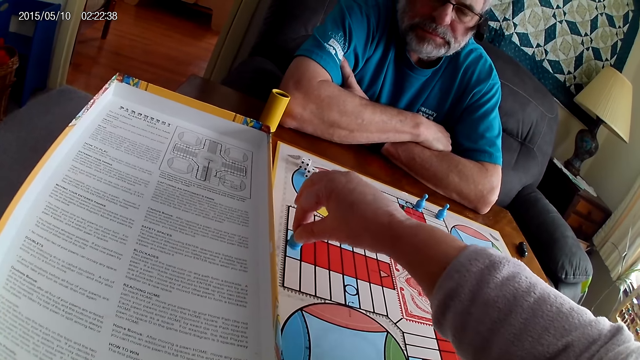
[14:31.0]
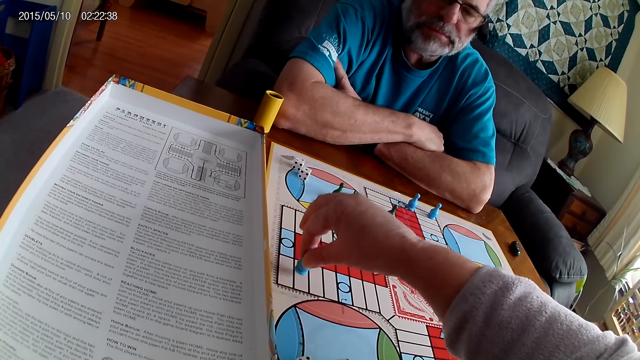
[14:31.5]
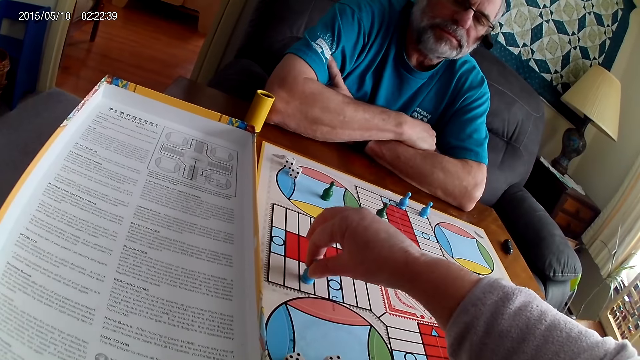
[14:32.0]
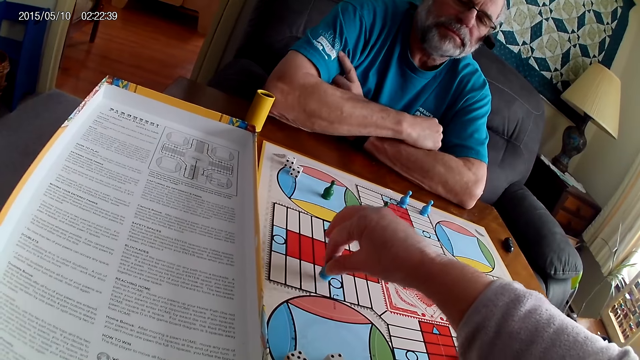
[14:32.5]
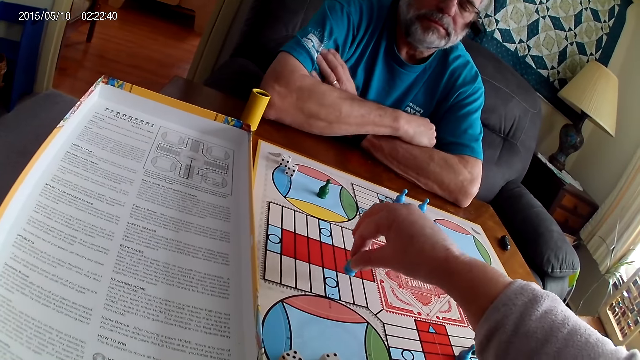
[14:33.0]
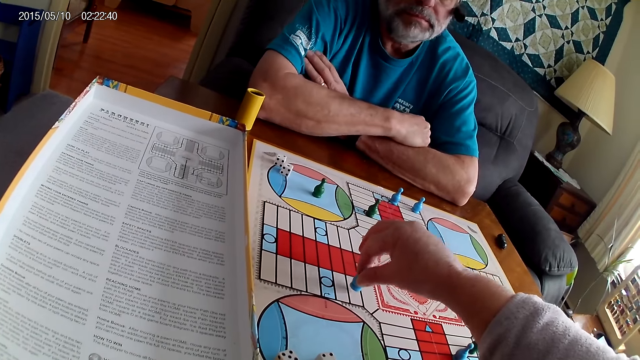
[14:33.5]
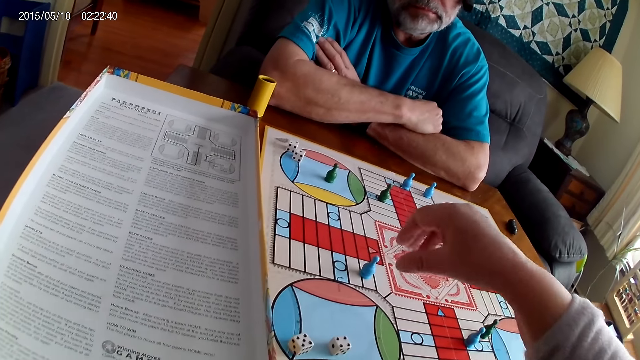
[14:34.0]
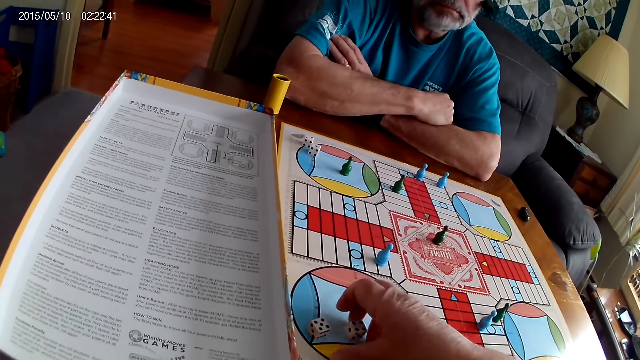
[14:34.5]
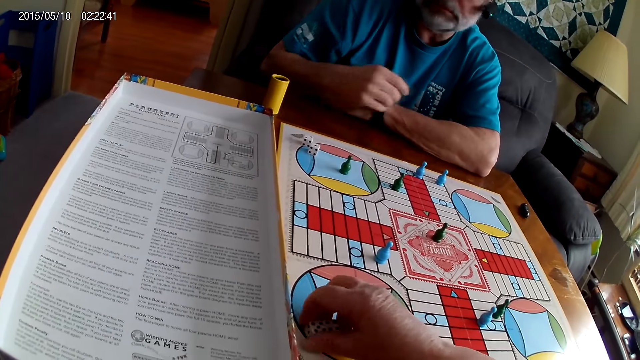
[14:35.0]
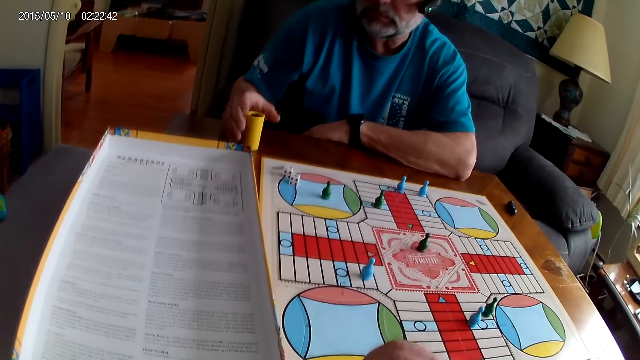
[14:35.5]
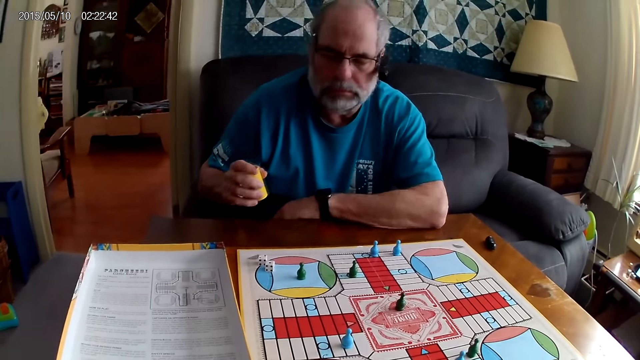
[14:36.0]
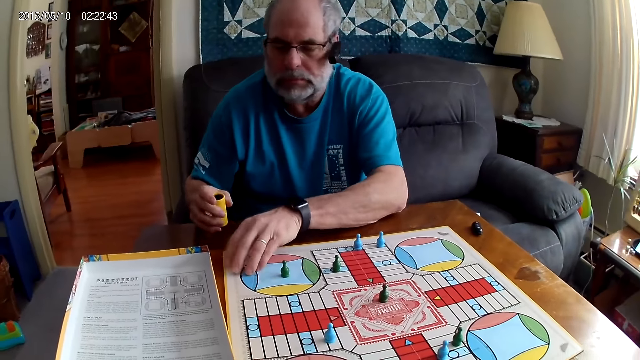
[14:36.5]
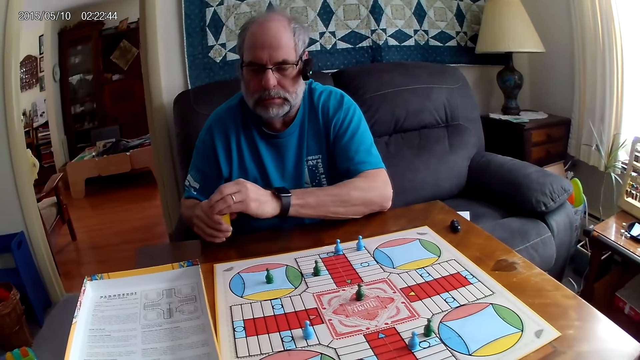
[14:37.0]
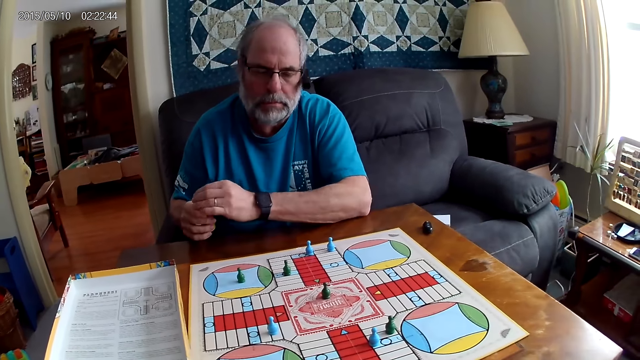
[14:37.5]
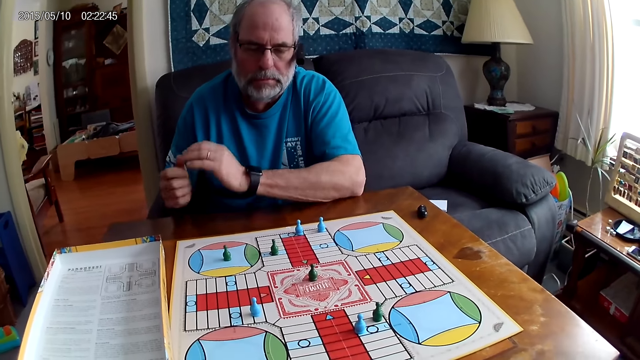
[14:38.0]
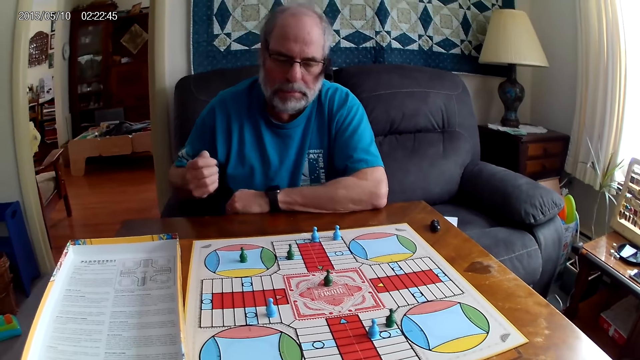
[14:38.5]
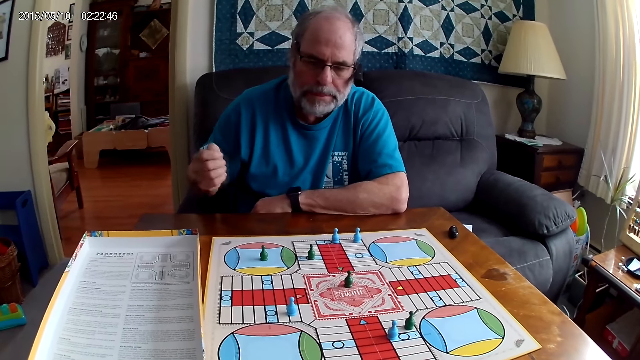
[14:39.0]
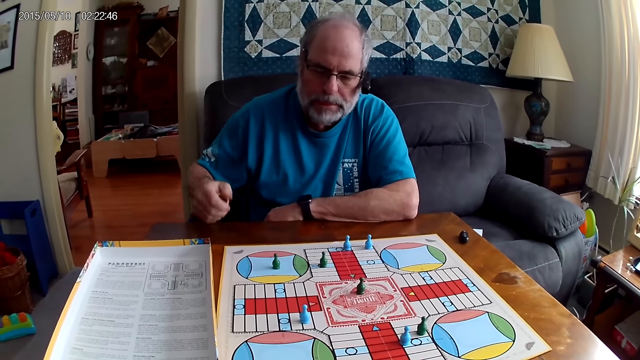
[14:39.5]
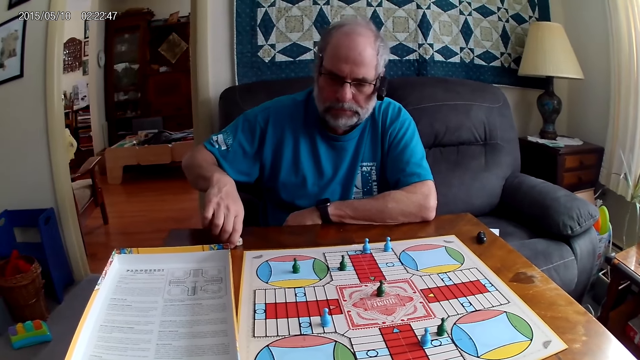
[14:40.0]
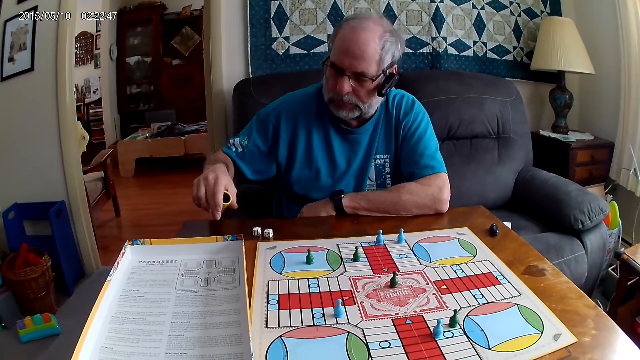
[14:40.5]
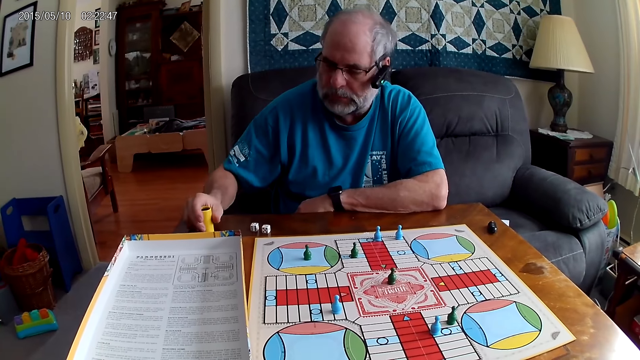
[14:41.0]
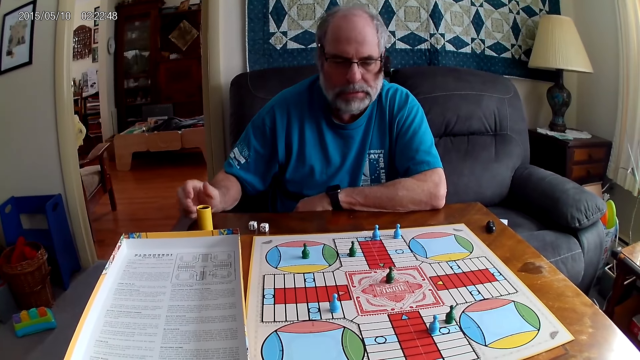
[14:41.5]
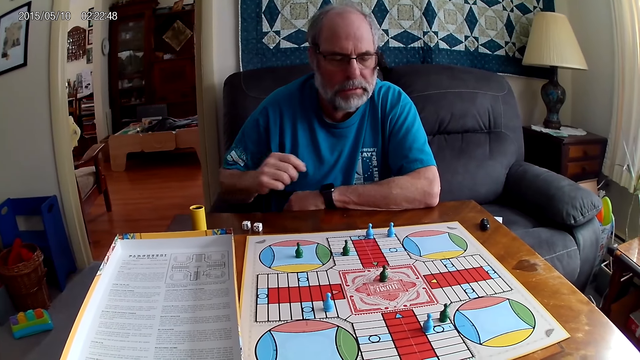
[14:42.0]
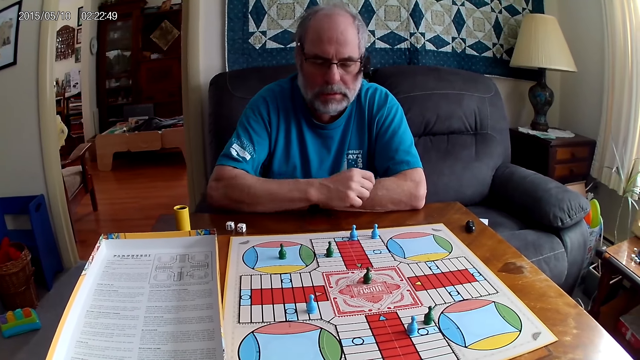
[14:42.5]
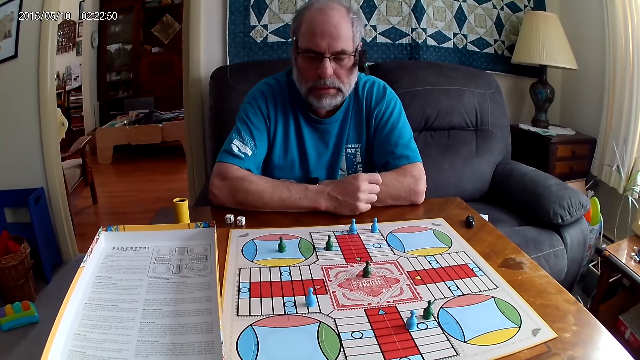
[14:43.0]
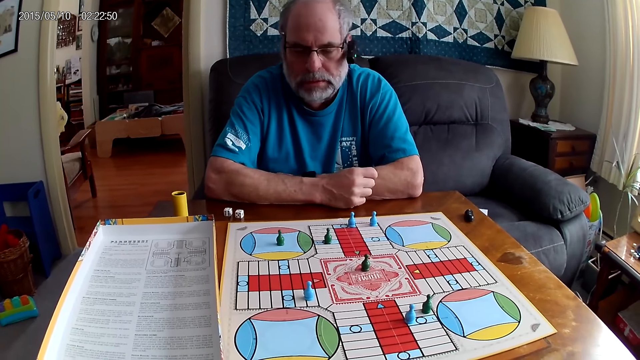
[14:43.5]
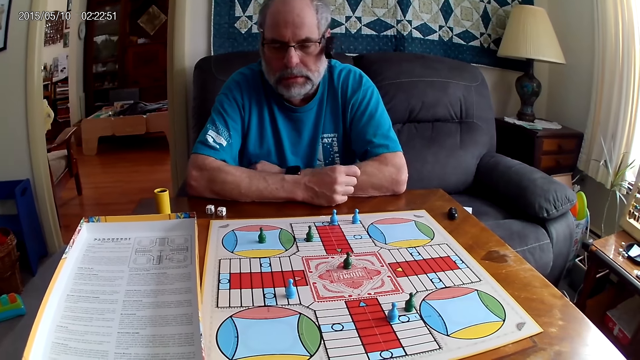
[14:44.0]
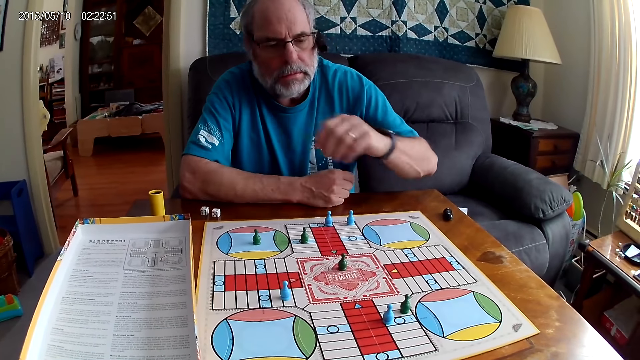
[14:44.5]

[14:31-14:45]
The camera wearer picks two dice from the Ludo board with his right hand. A man picks a container or dice cup with his right hand and shakes the dice cup. He picks two dice with his left hand from the Ludo board and places the dice in the container with his left hand. He shuffles the dice in the container with his right hand. He pours the dice from the container on the table with his right hand. He places the container aside on the table with his right hand. He looks at the board game.

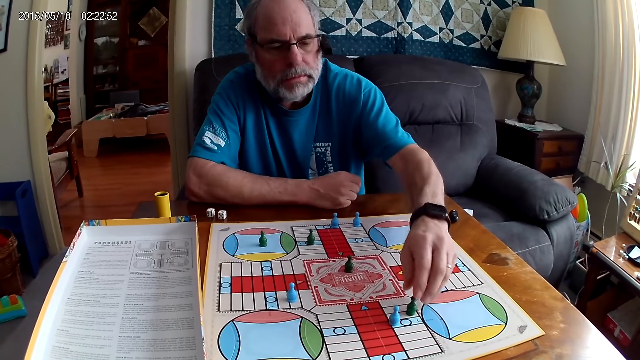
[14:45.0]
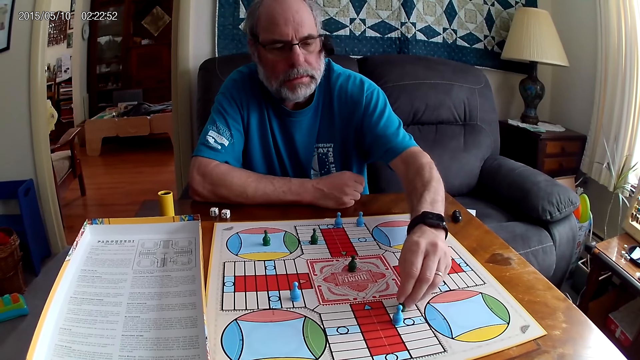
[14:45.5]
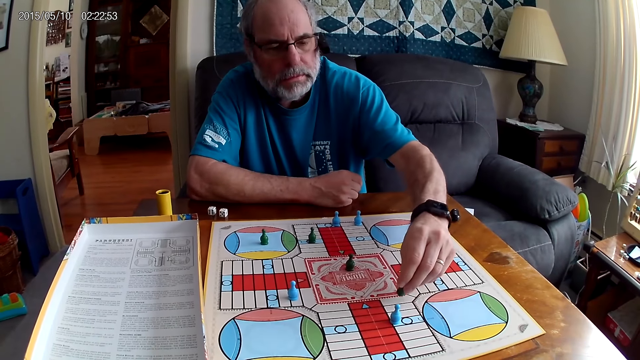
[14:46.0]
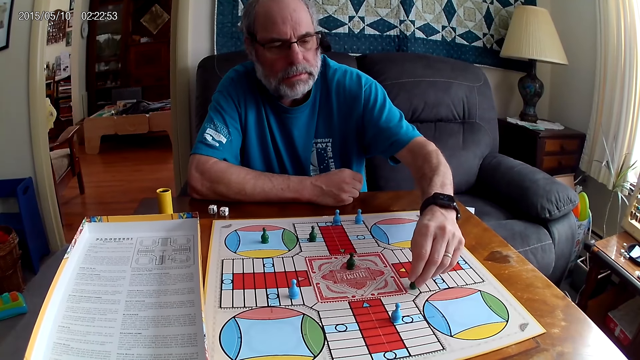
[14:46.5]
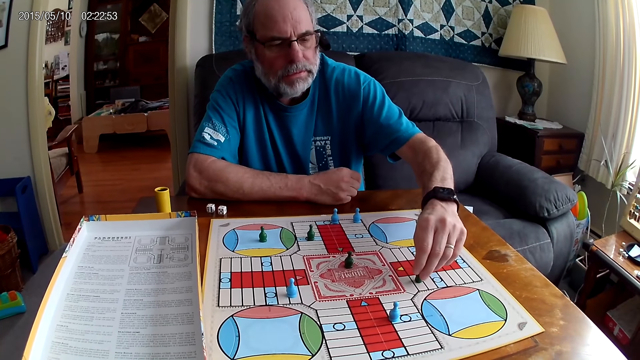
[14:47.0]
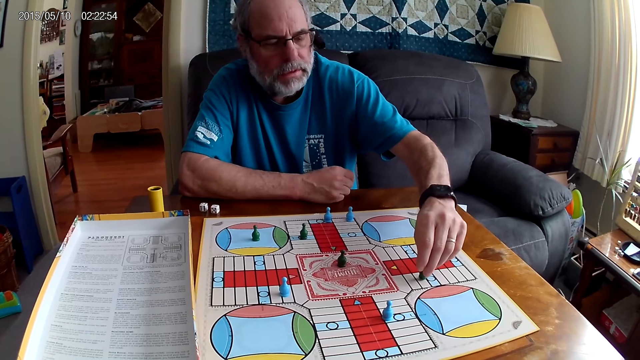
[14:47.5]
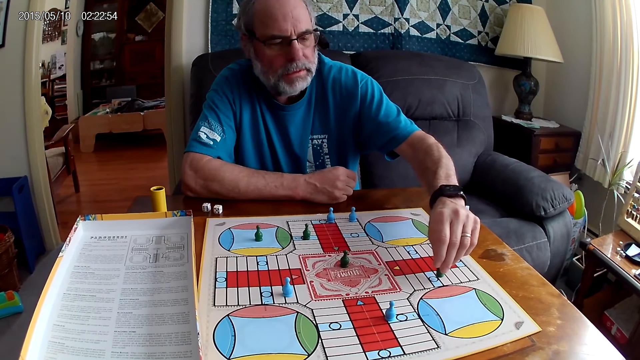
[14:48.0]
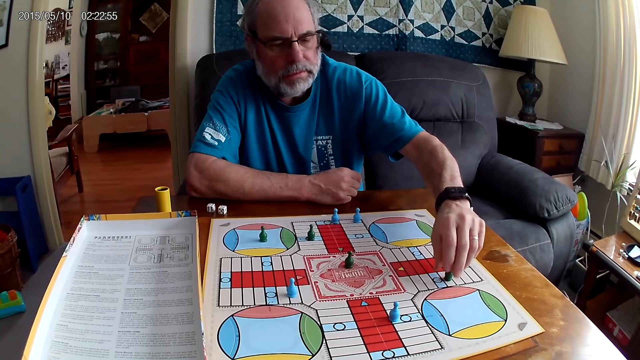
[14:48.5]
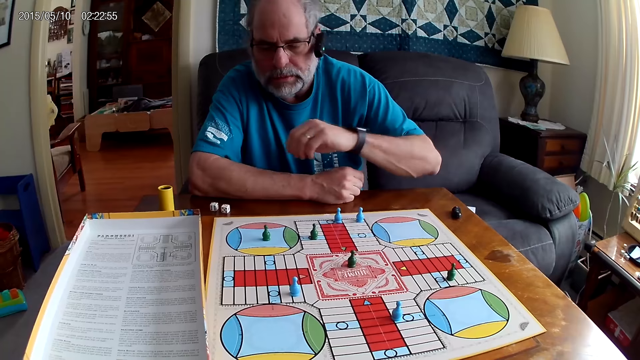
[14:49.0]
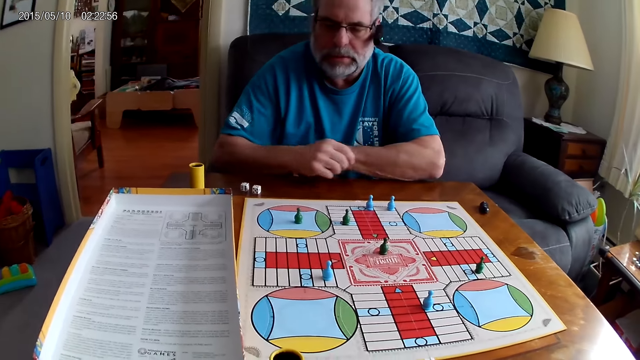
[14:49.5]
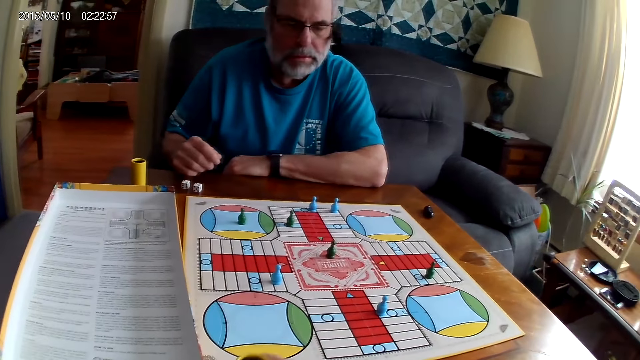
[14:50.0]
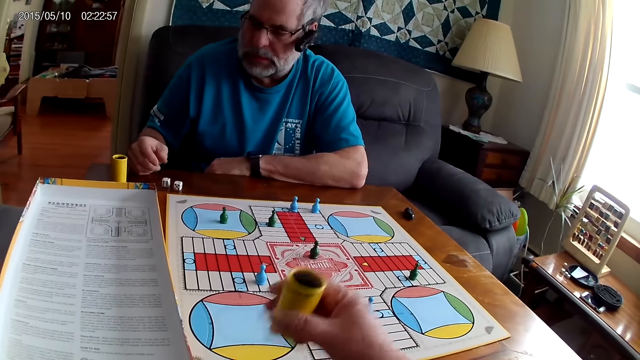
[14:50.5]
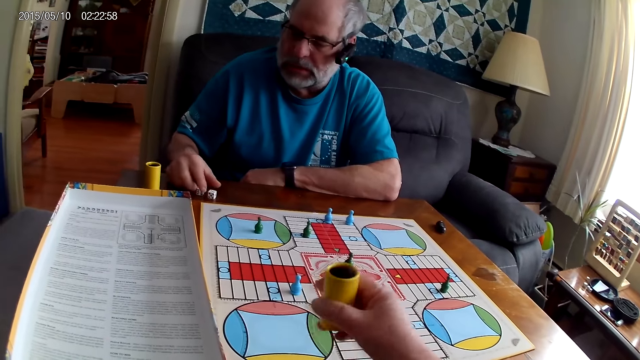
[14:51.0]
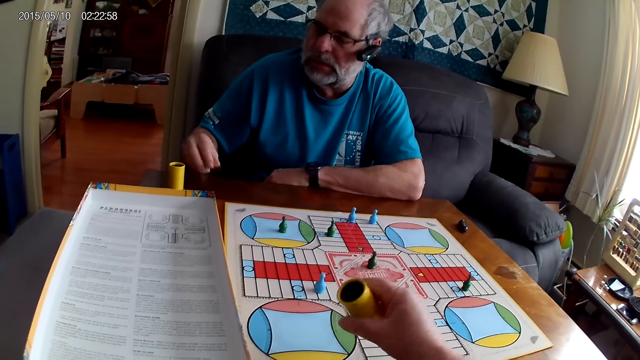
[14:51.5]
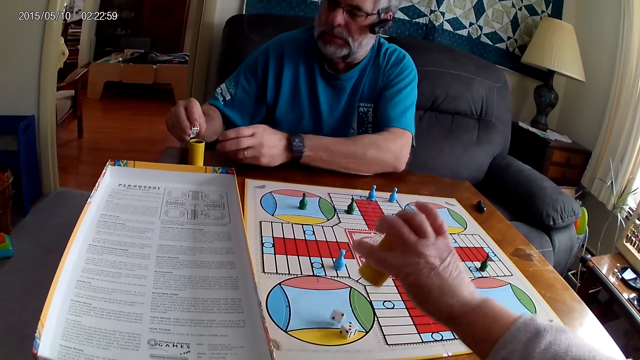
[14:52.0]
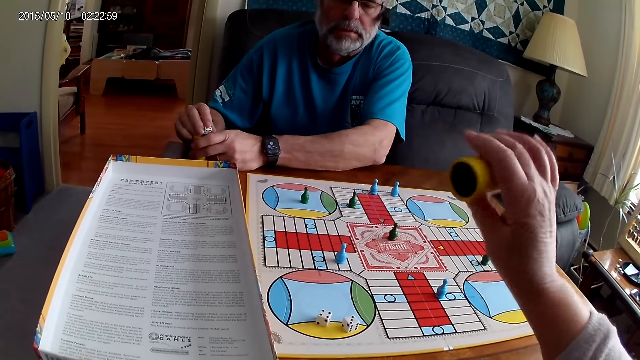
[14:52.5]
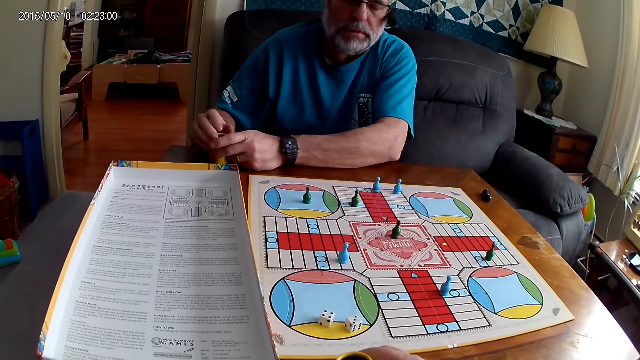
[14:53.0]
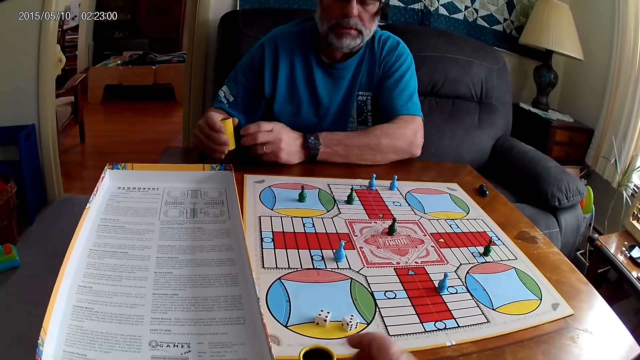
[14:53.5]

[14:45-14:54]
A man moves a green pawn through some cells on the Ludo board with his right hand. The camera wearer shuffles the dice in the container with his right hand. The man picks the dice on the table with his right hand. The camera wearer pours the dice in the container with his right hand. The man places the dice in the container with his right hand. The camera wearer lays the dice cup aside. The man picks the container from the table with his right hand.
